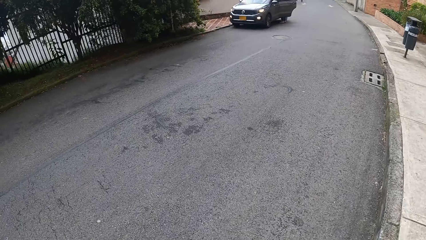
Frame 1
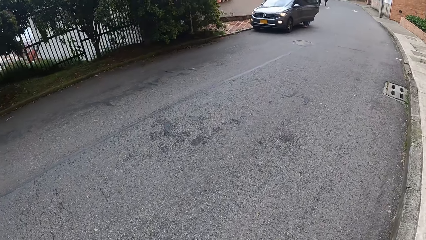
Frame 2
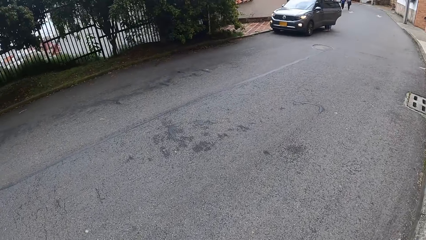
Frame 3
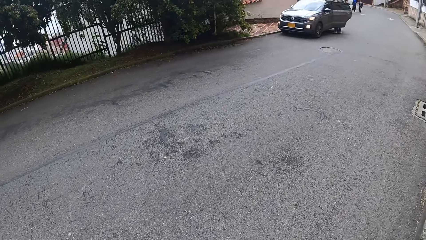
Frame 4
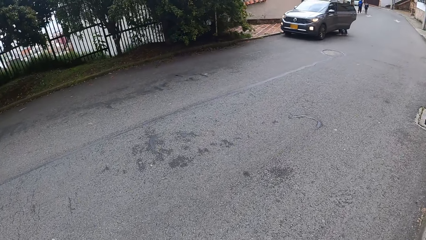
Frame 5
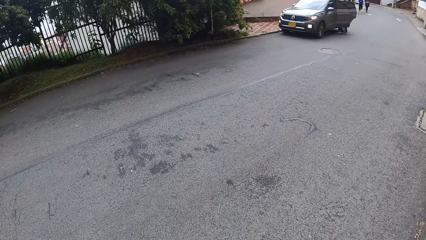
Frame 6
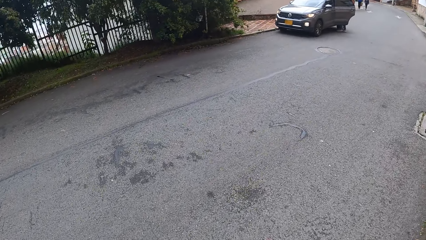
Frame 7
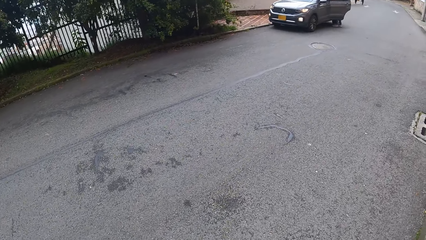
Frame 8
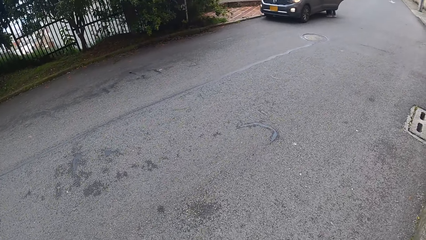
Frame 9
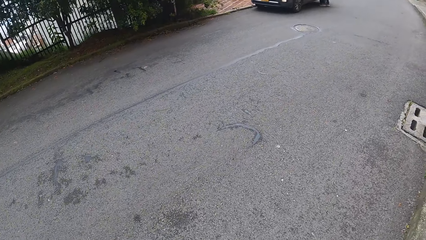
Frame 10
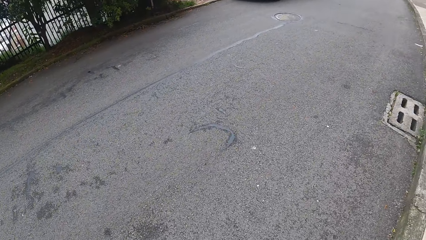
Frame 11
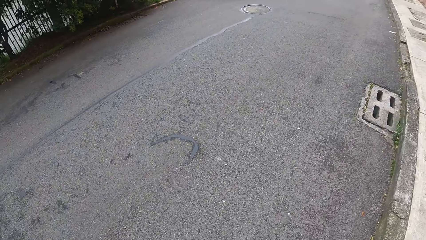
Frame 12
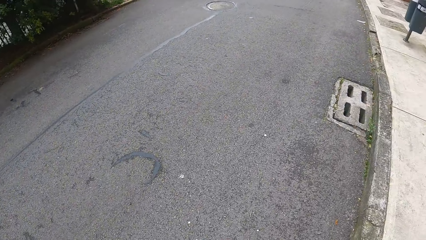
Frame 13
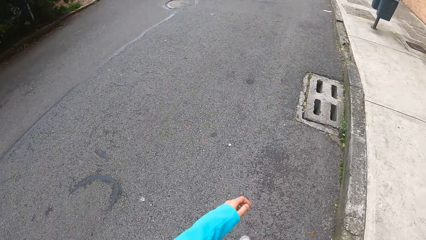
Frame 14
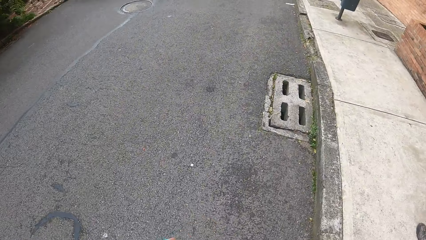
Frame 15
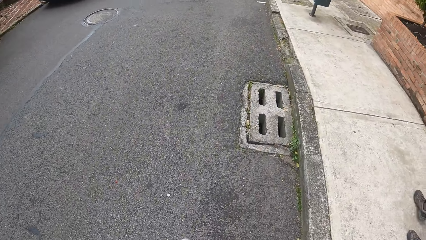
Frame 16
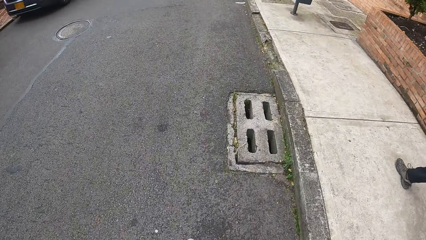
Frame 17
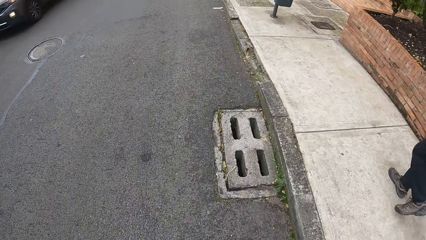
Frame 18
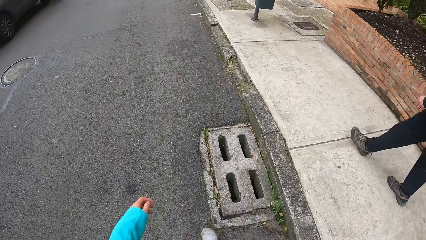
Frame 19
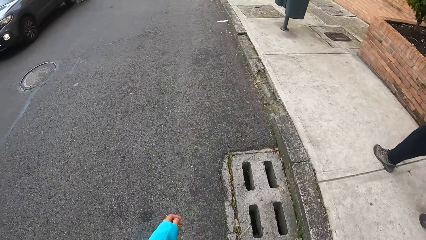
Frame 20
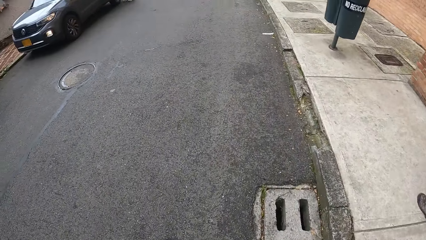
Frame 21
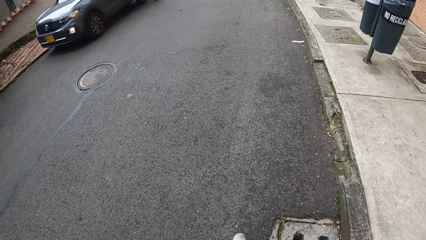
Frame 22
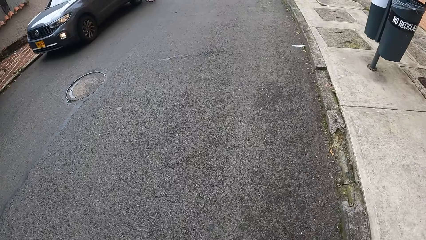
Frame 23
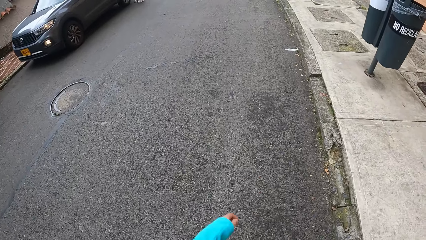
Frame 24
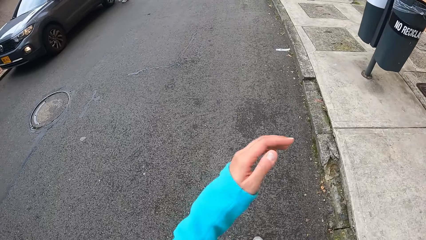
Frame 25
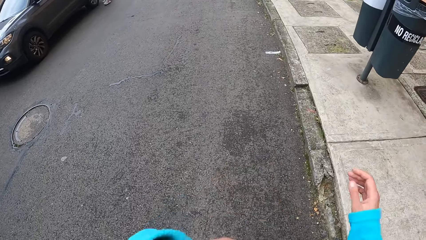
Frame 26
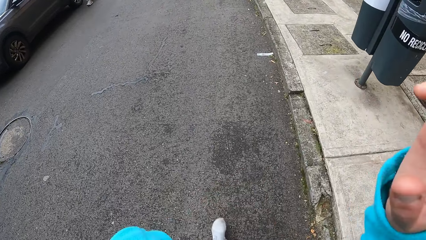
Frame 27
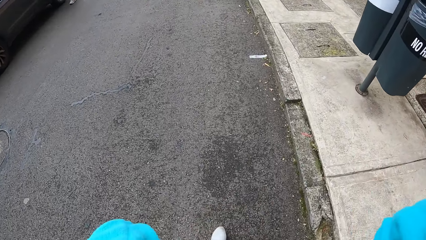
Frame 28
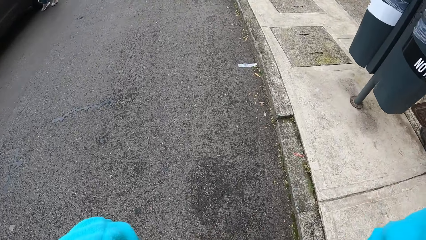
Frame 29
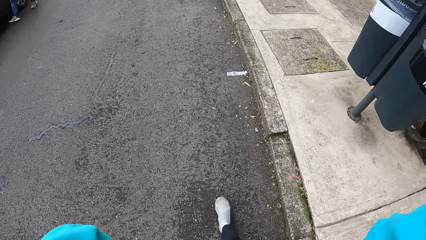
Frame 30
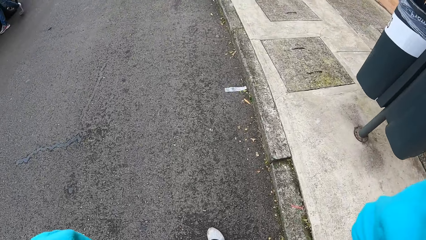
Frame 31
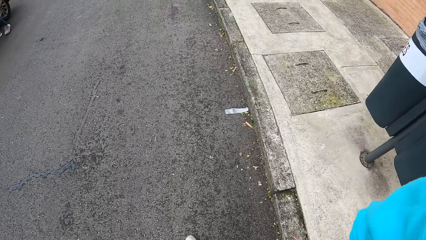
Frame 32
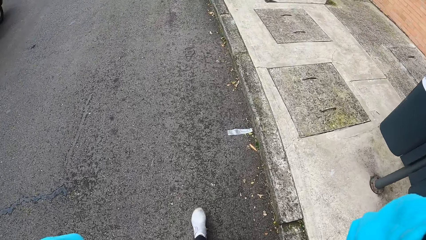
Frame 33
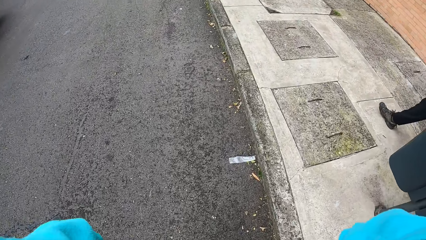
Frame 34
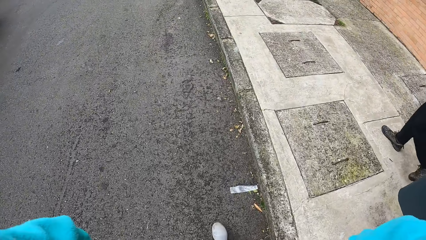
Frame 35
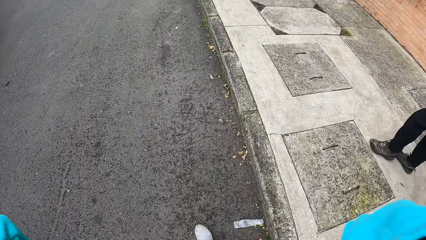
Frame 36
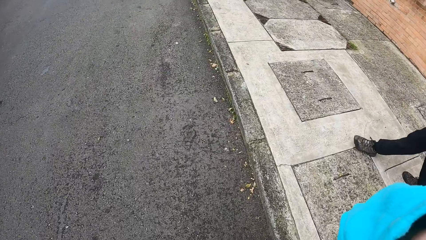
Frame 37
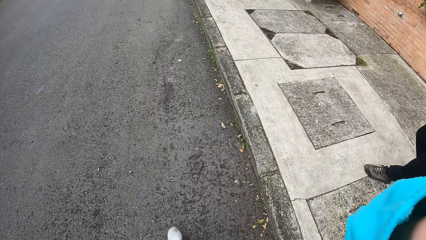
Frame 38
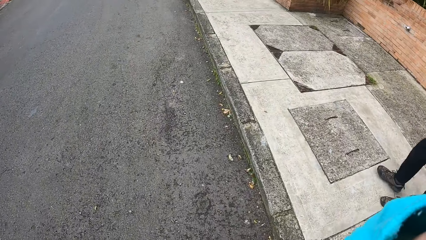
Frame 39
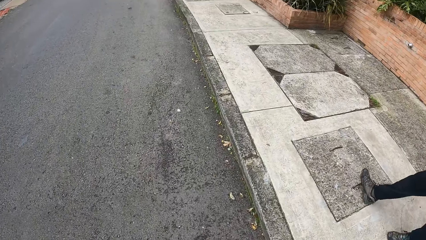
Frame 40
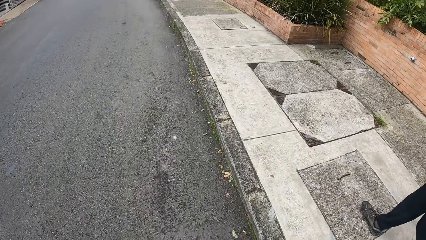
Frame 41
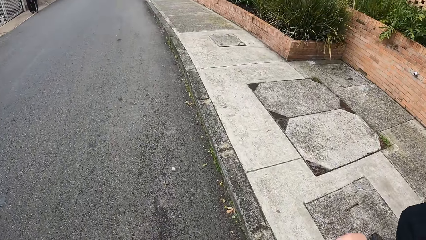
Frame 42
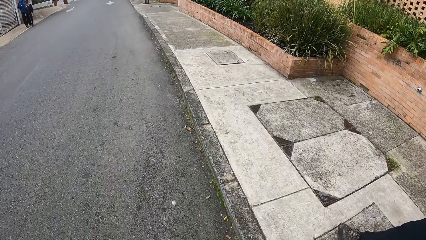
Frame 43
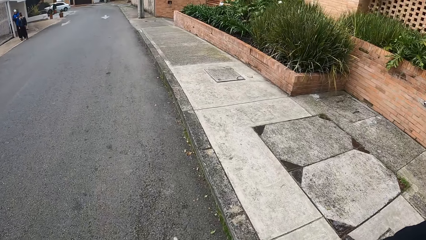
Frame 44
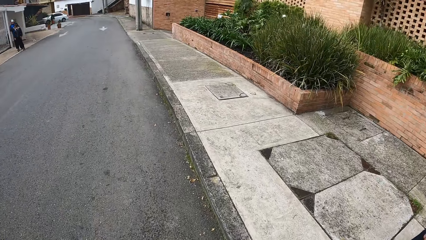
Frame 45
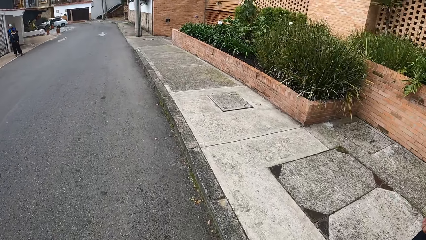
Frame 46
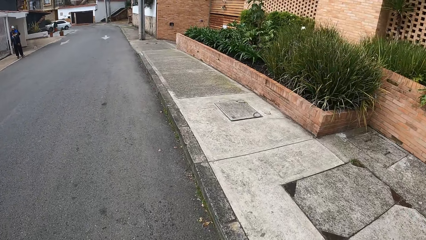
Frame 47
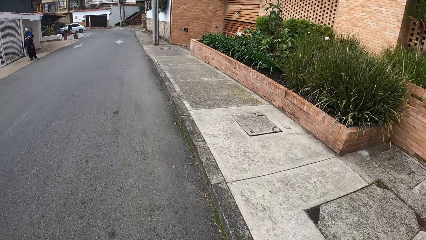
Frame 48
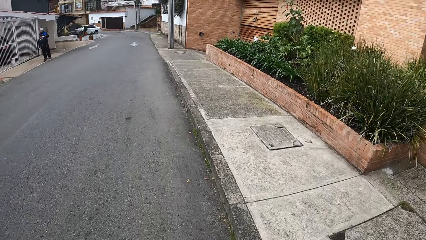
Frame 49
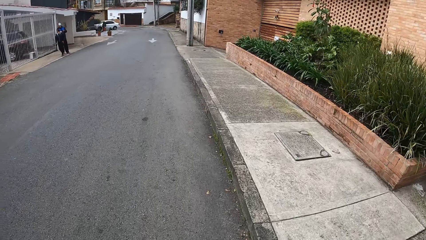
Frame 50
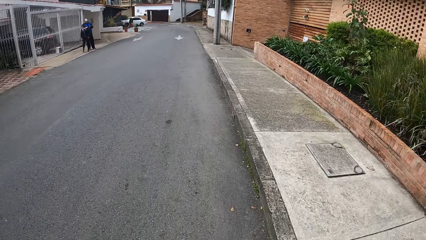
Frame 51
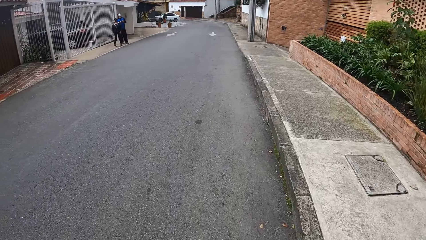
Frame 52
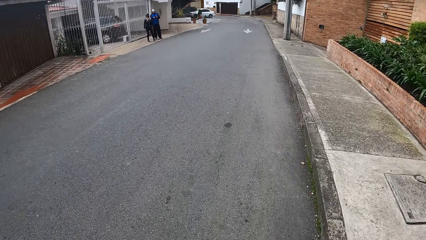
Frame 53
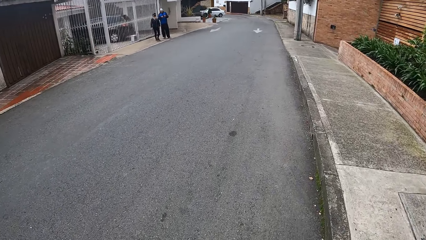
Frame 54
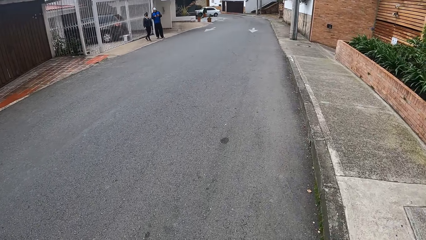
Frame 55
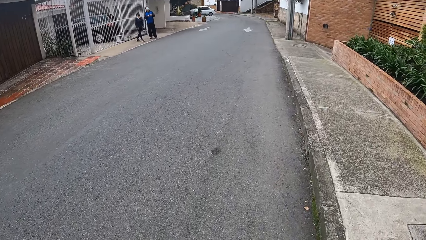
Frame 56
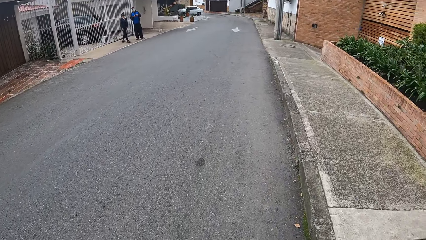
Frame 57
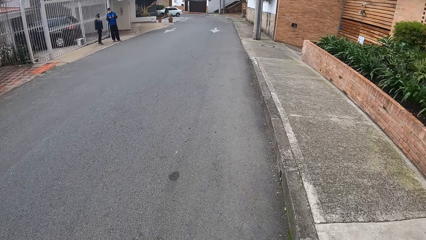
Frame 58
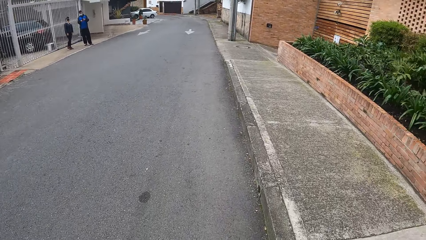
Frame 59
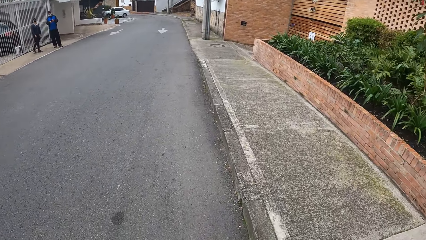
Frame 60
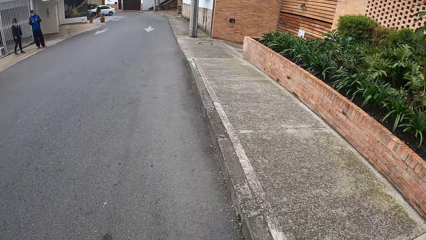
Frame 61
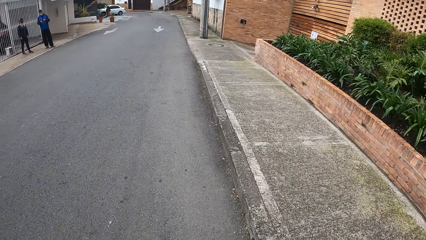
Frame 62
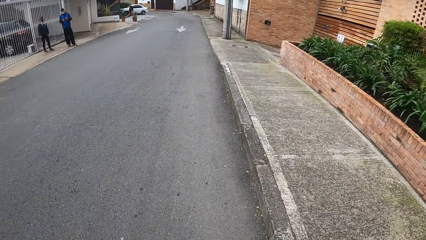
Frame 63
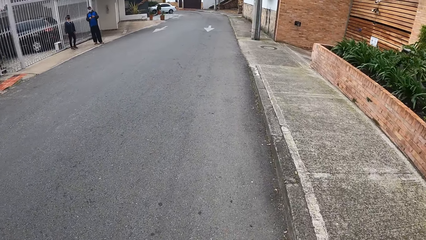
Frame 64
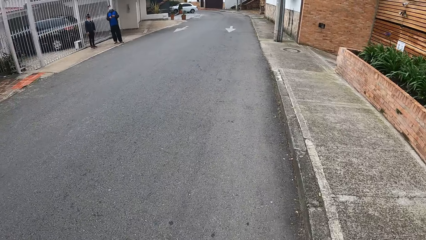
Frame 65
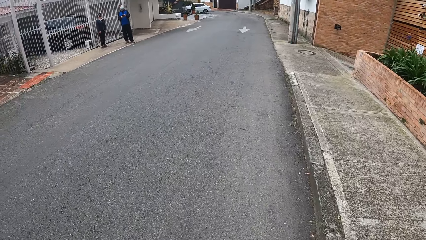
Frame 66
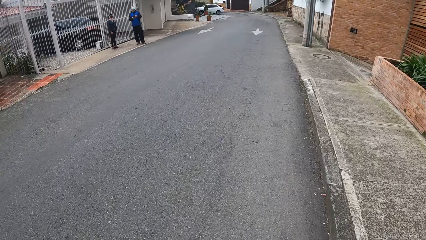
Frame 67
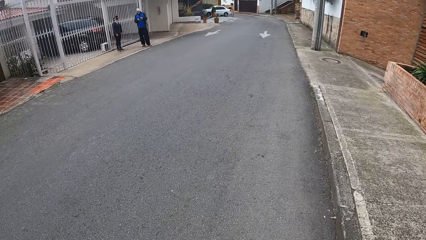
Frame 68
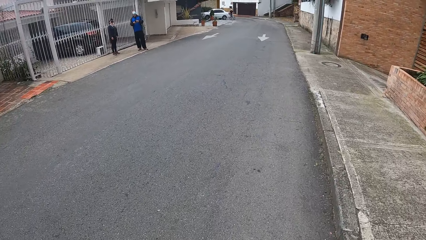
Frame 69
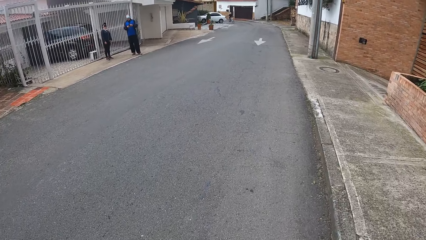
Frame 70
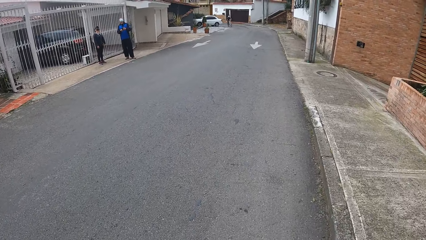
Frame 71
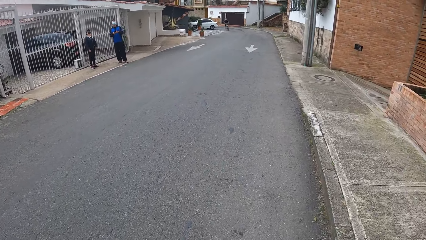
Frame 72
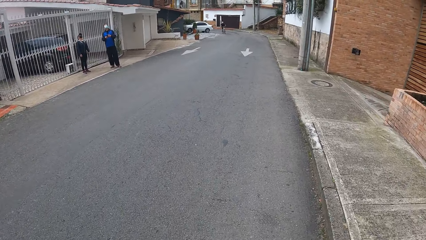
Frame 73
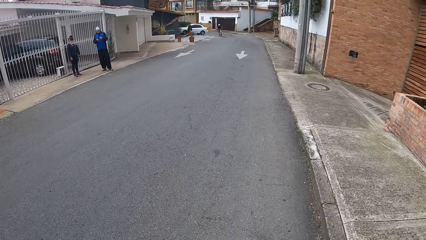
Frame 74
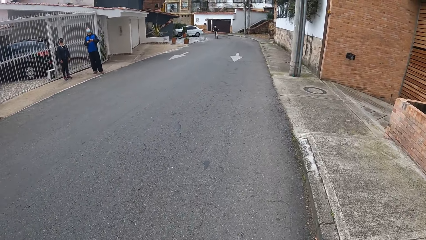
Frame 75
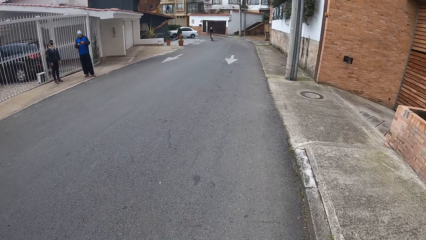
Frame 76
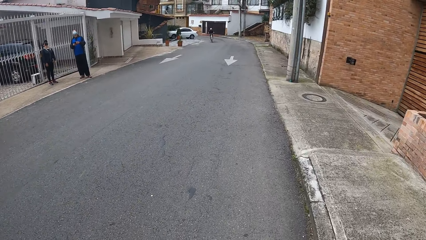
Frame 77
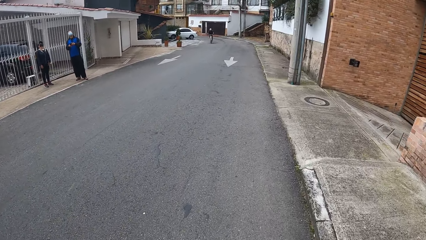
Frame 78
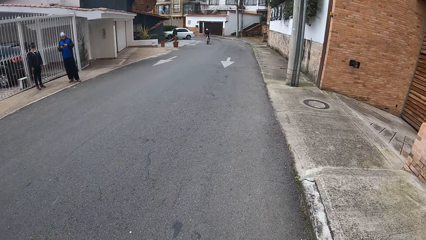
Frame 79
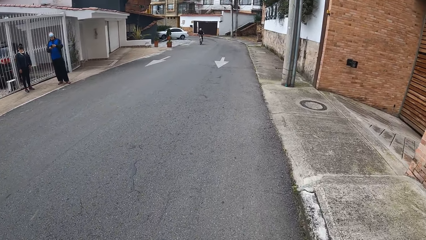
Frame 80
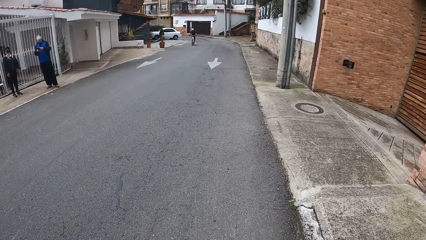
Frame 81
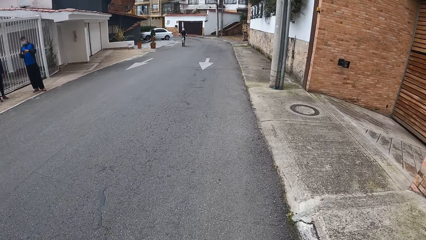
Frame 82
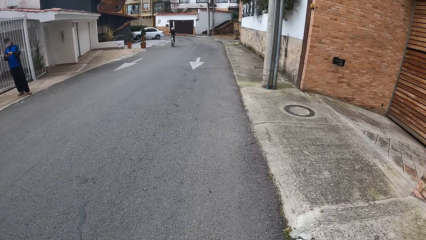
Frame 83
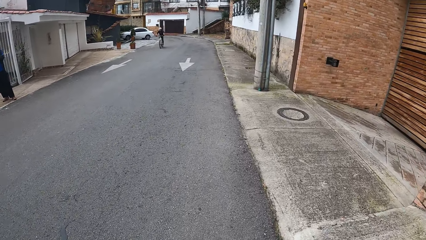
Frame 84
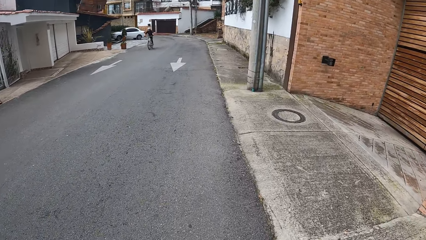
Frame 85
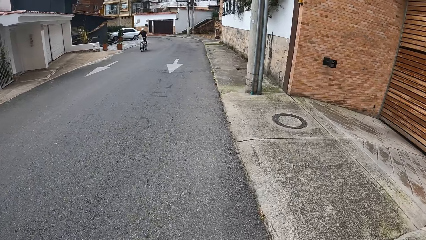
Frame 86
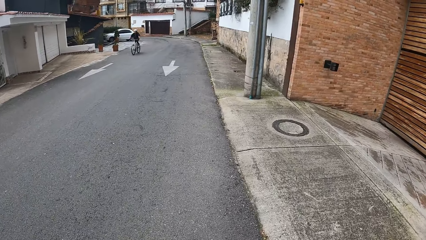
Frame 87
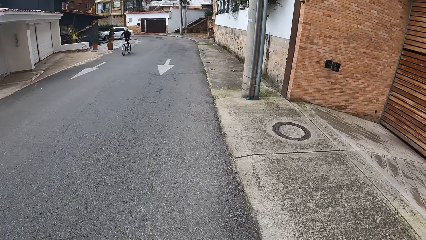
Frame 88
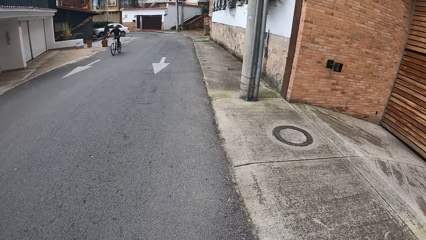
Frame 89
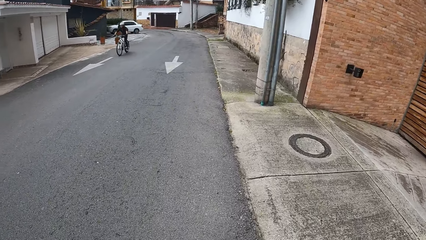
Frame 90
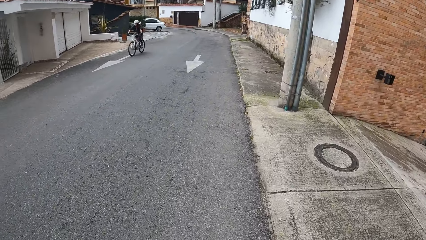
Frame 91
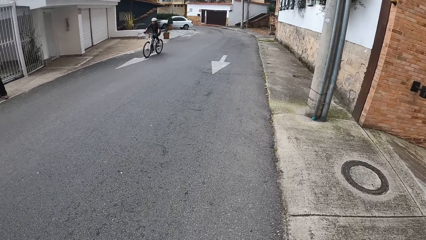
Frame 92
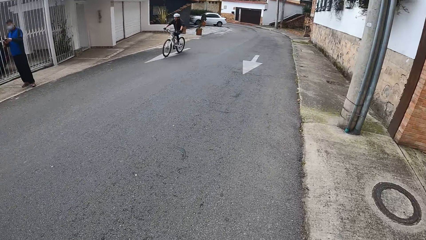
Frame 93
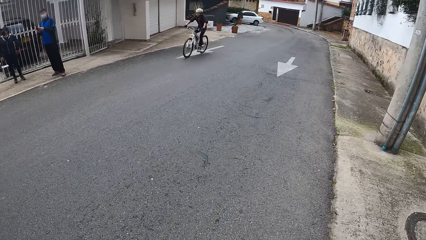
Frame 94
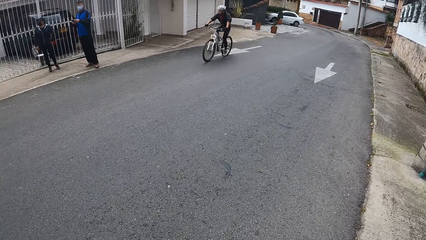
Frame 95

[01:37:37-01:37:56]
The camera wearer lifts up both hands. The man, the woman and the camera wearer walk past a man and a woman.
